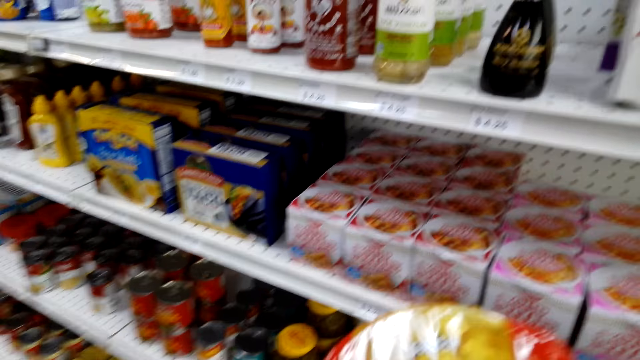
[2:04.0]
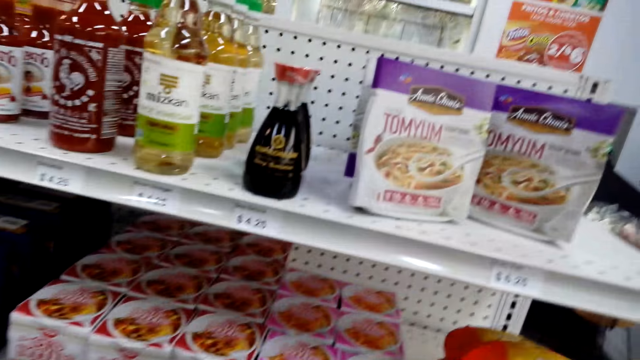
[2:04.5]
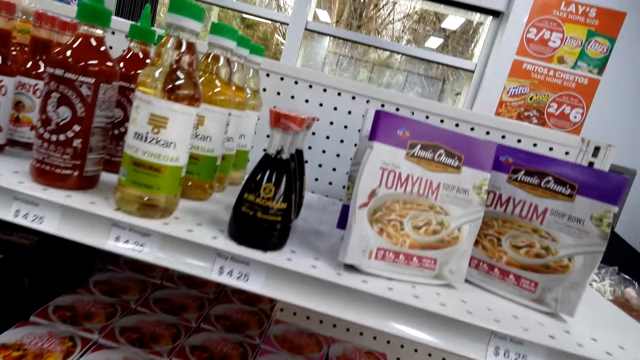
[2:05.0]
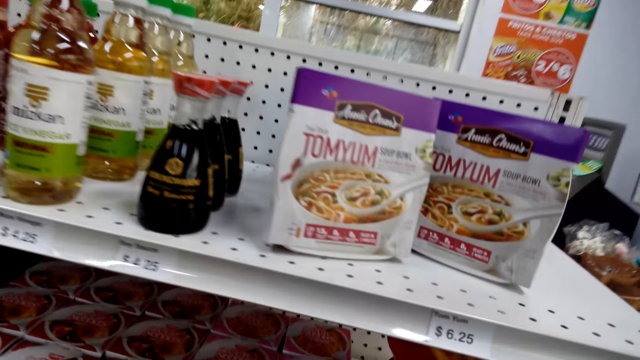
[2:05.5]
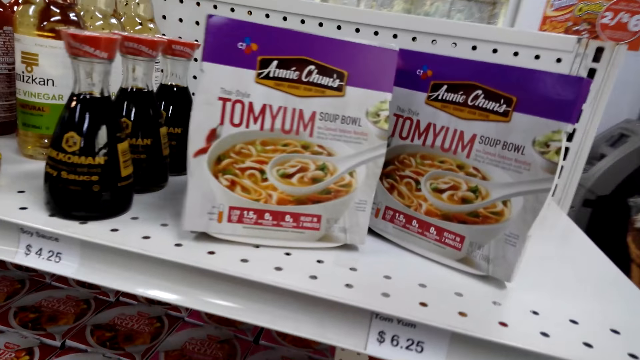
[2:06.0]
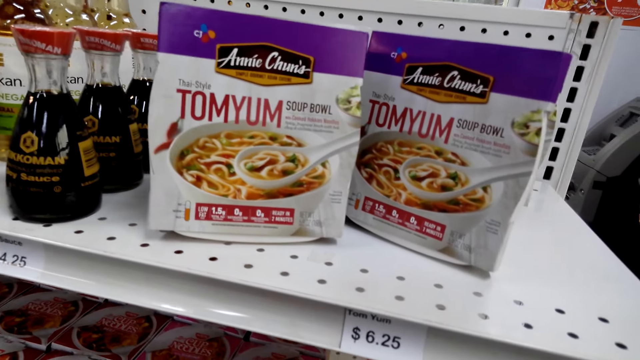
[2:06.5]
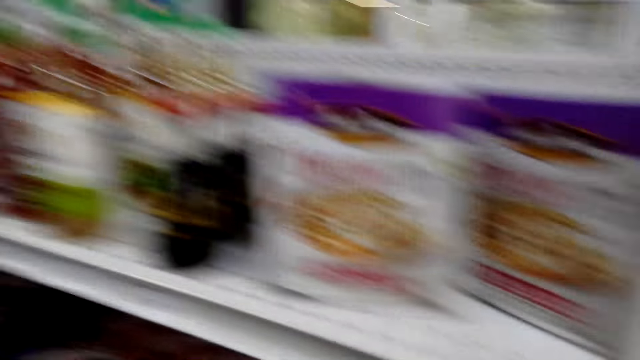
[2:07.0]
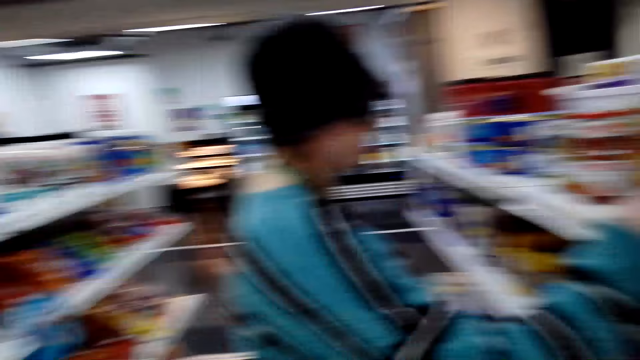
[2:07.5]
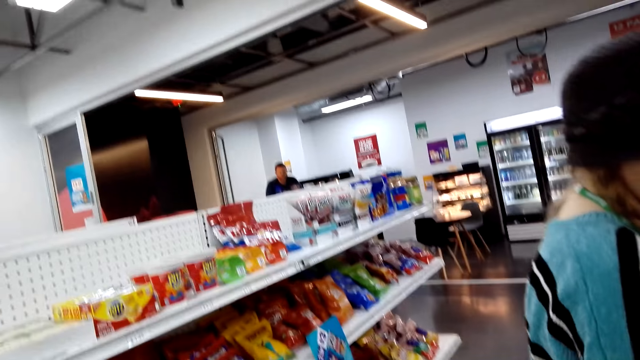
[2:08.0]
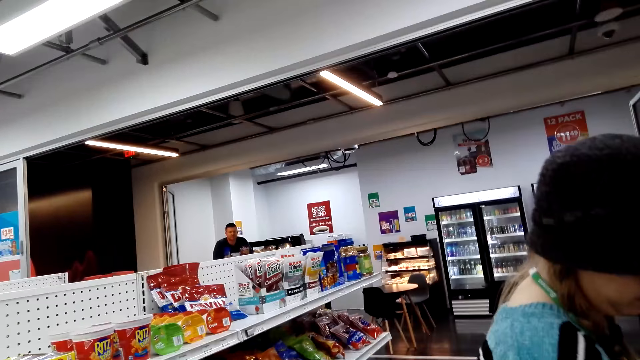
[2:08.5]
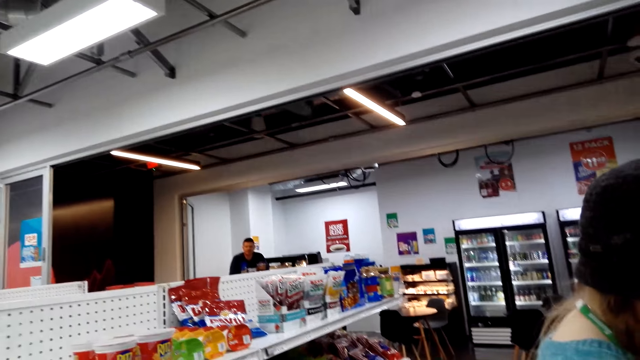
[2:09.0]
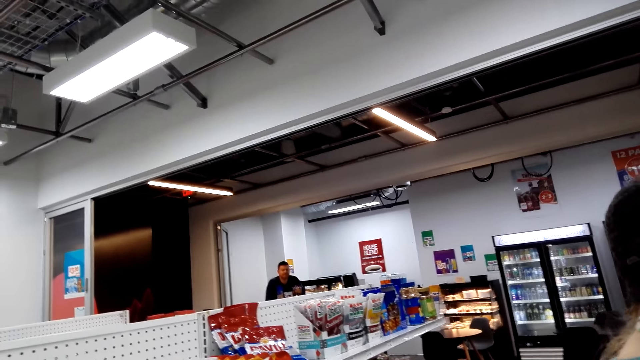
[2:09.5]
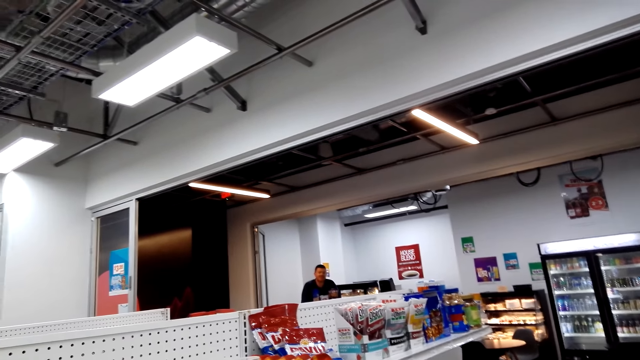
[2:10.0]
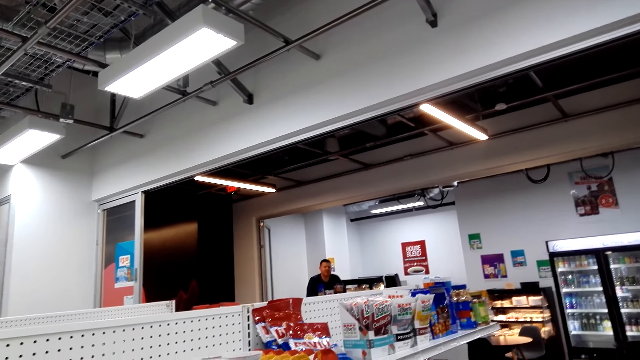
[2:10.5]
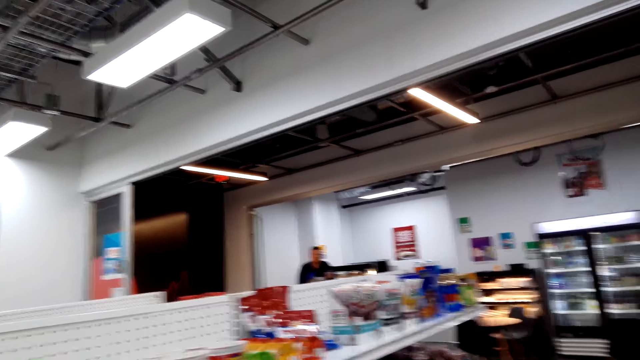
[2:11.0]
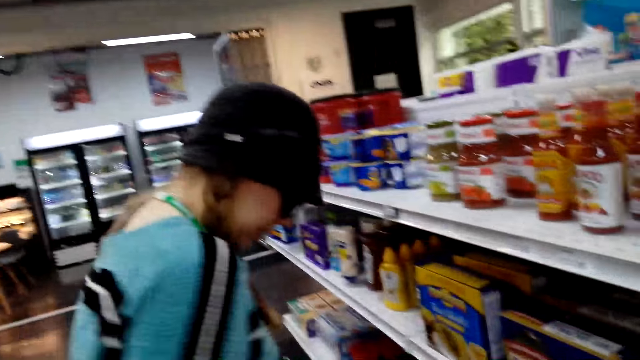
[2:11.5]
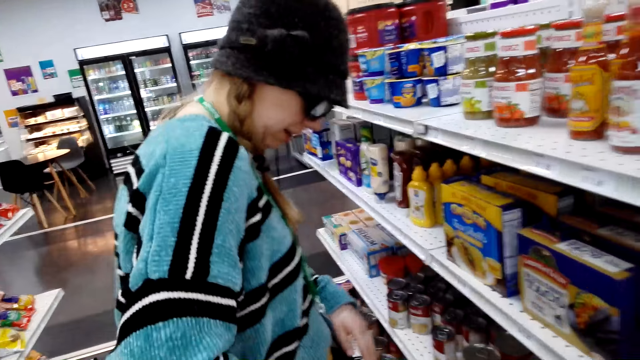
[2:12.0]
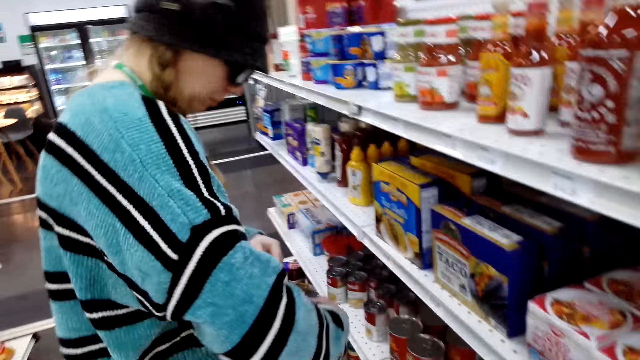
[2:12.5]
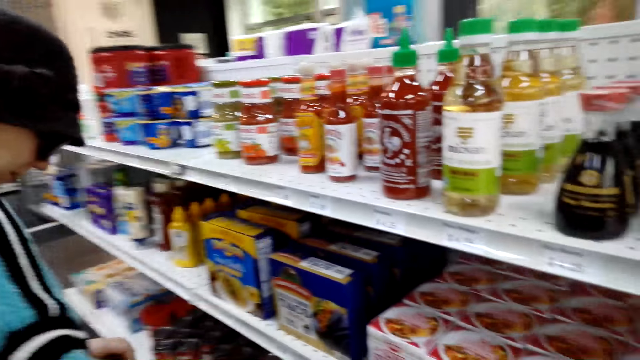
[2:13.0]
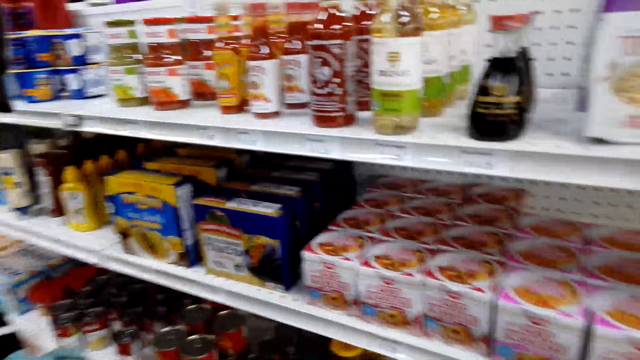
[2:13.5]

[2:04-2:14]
The camera wearer puts the tin. They look around. They look at a person.

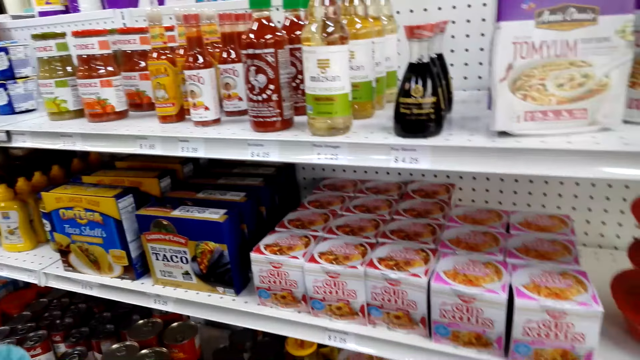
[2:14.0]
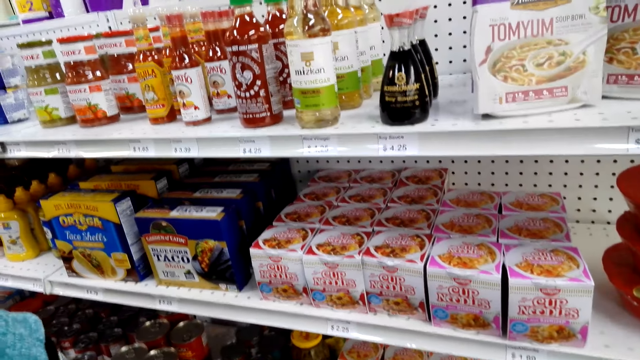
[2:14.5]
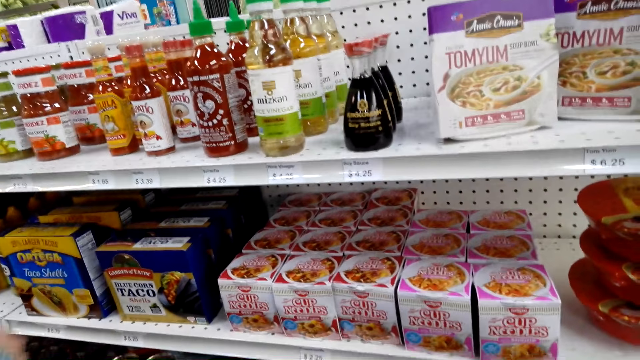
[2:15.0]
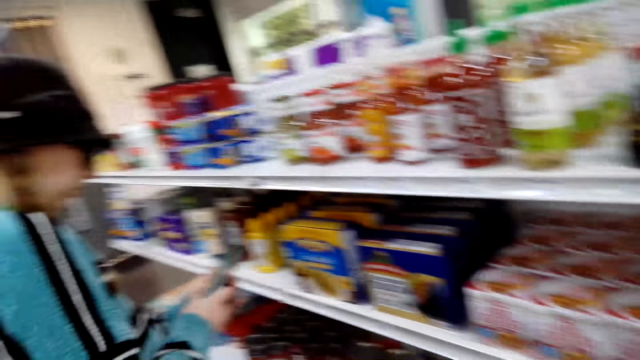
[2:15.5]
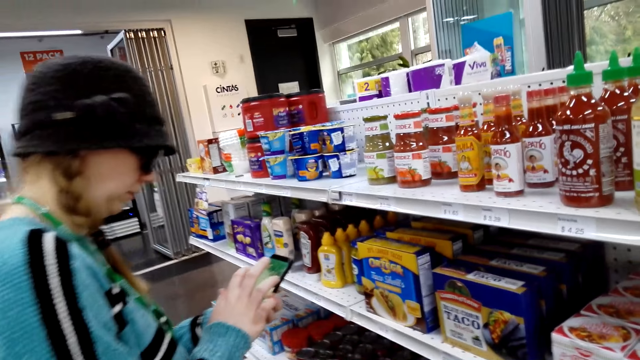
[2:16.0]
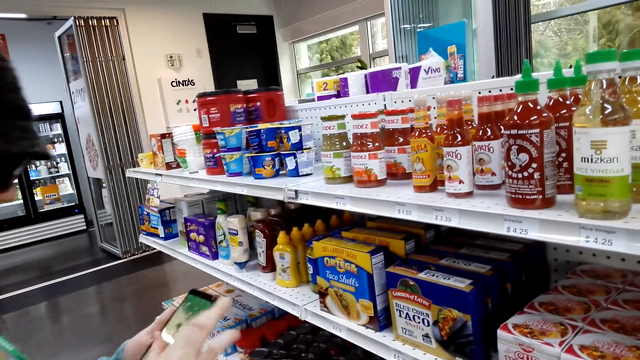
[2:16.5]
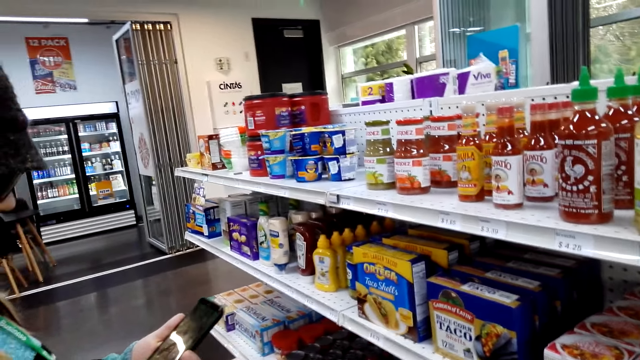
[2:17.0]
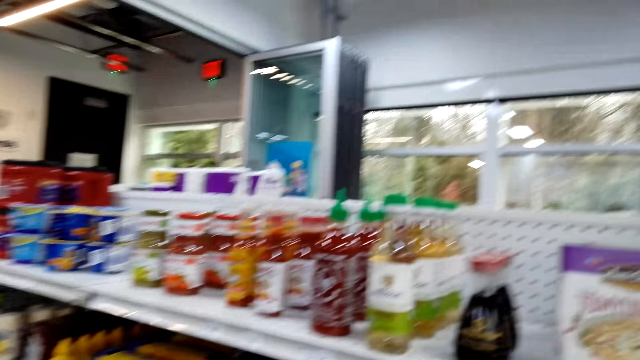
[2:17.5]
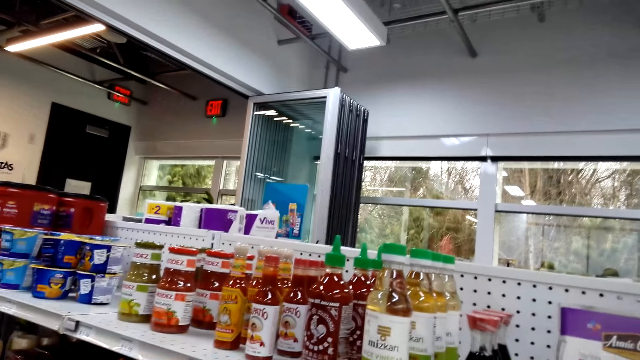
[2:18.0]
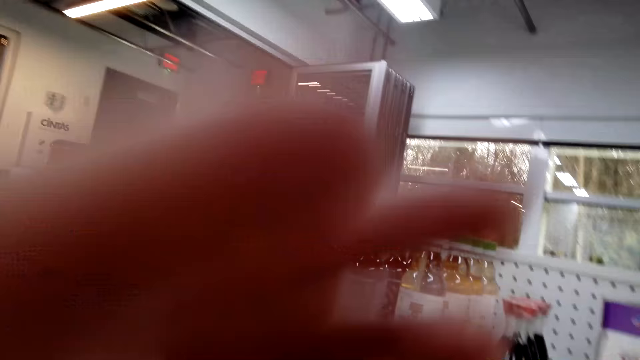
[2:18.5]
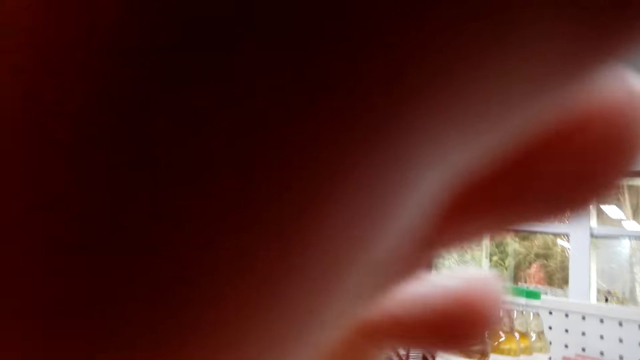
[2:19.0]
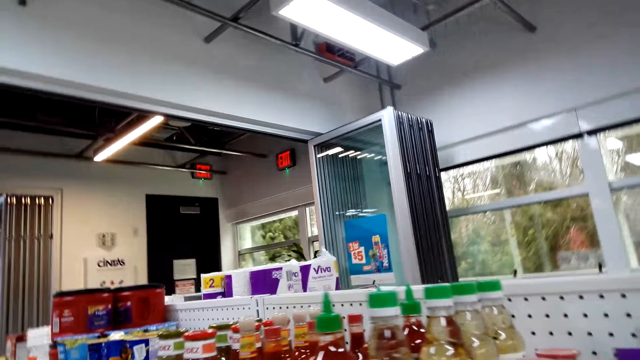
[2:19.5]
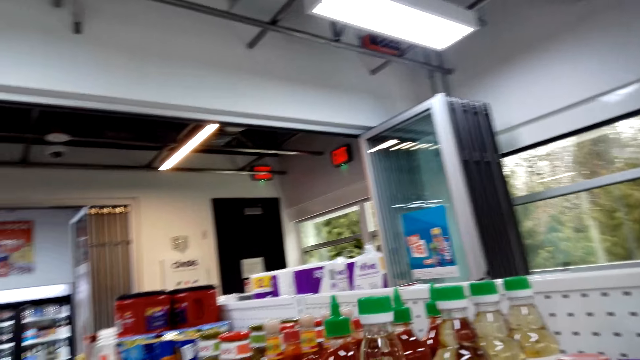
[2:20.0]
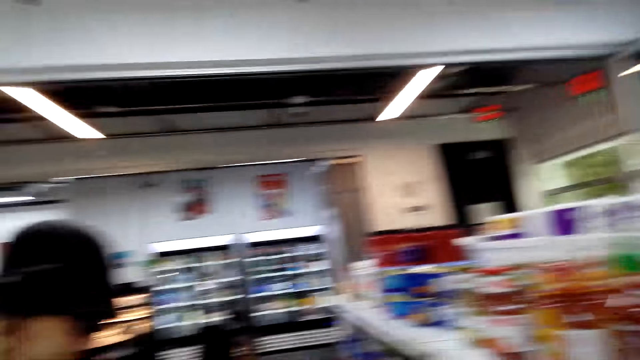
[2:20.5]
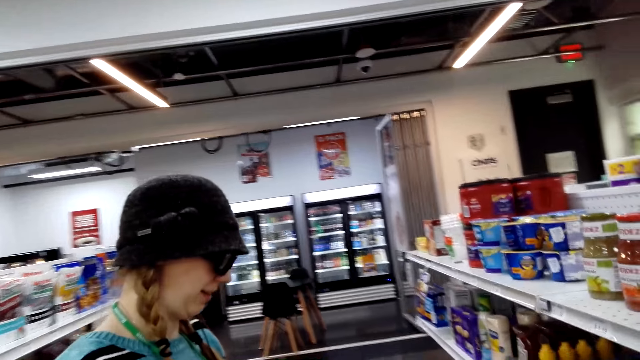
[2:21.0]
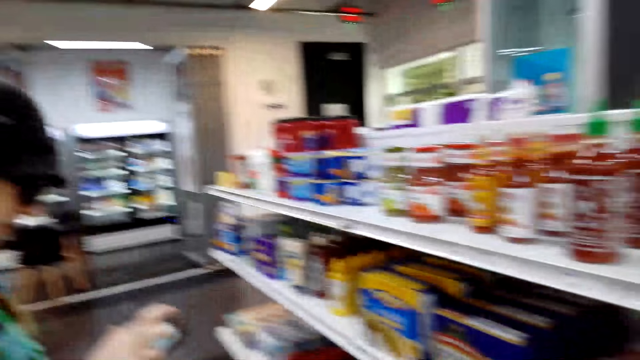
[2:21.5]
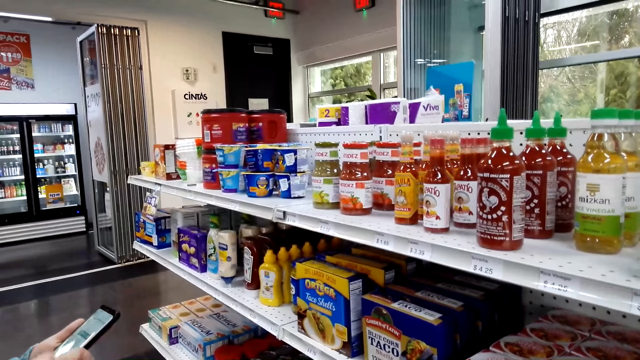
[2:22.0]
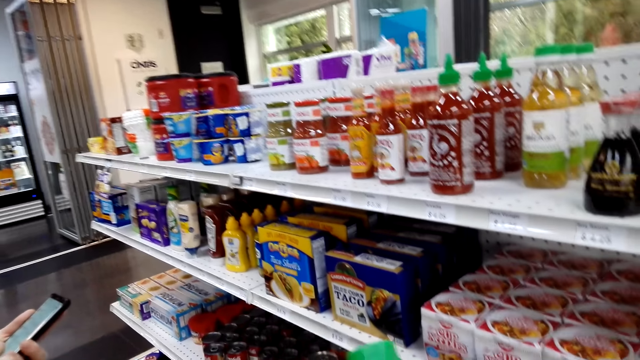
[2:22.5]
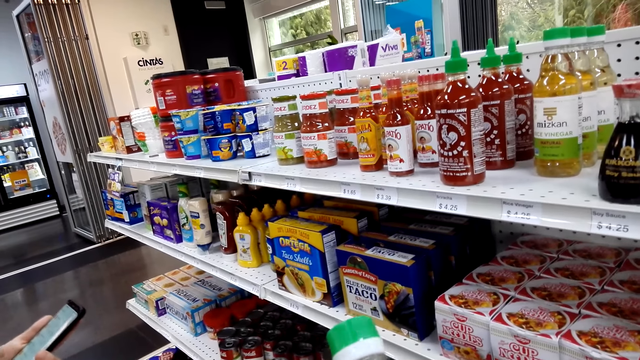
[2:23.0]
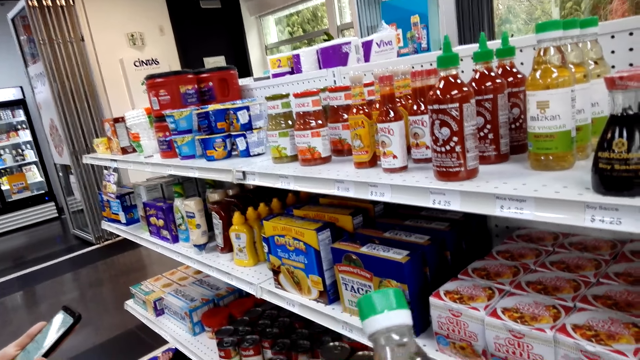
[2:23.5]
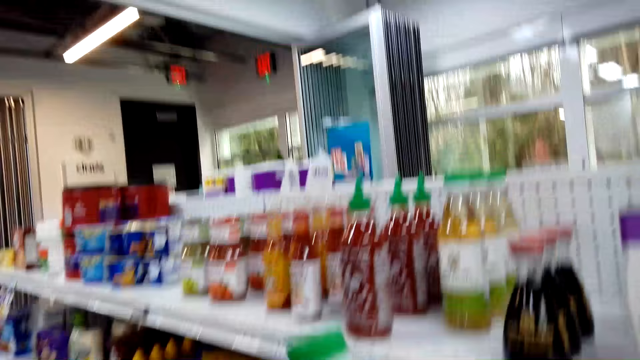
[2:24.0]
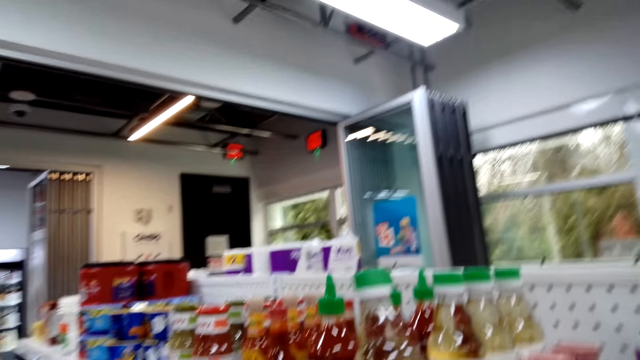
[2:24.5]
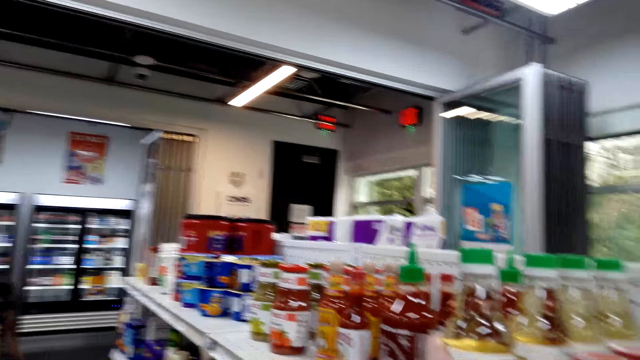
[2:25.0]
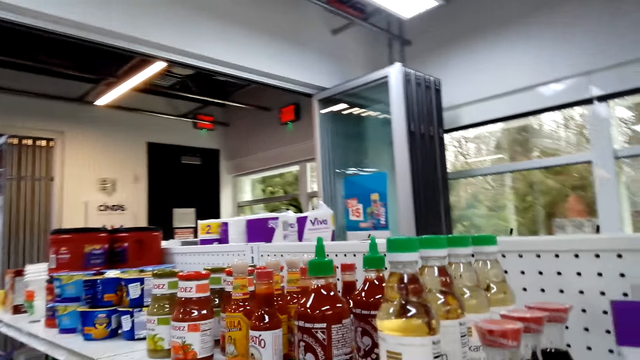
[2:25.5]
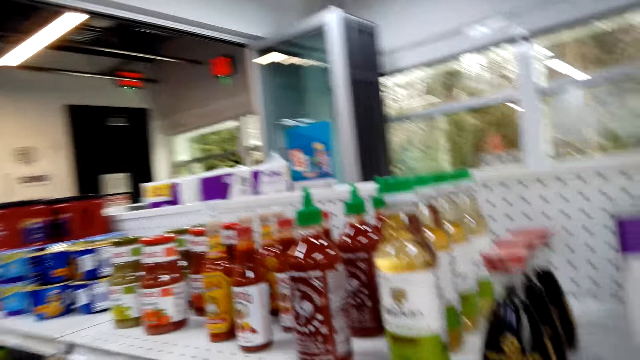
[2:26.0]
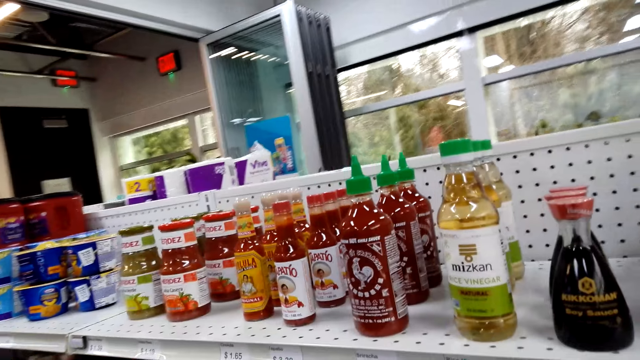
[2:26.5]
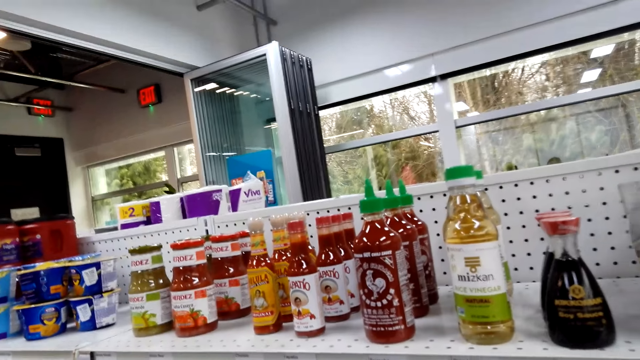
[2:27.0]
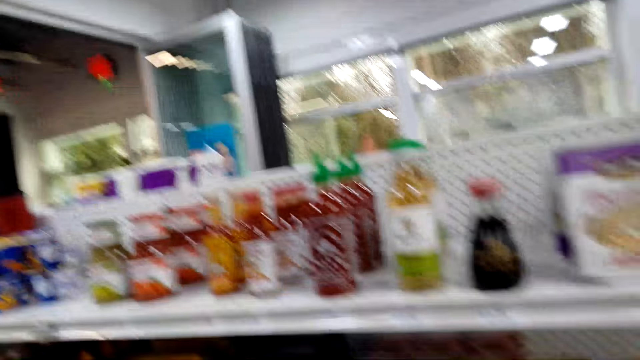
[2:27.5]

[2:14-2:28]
A man presses a phone. The man holds the phone. The camera wearer looks around. They take a bottle. They hold the tomato sauce. They put the bottle on the shelf. They look around.
